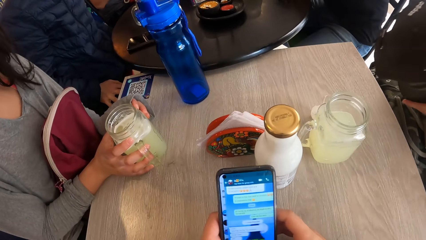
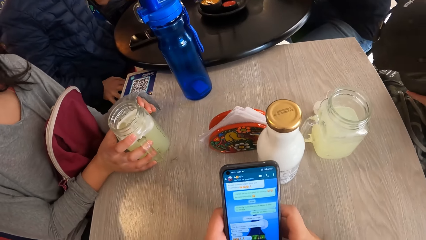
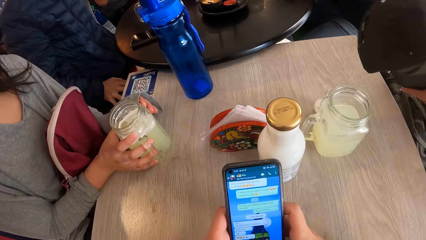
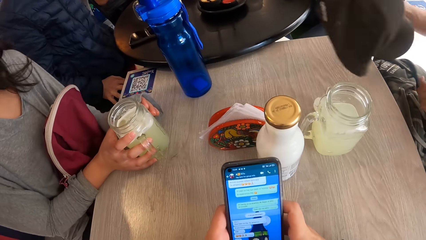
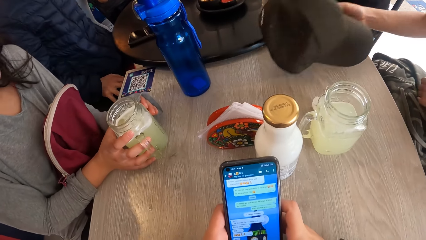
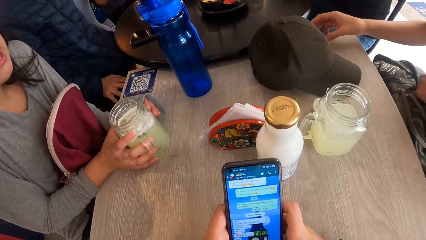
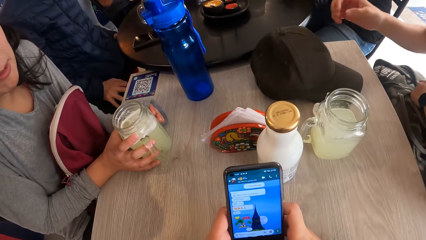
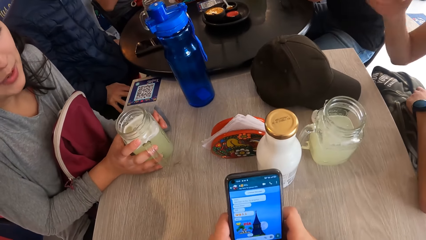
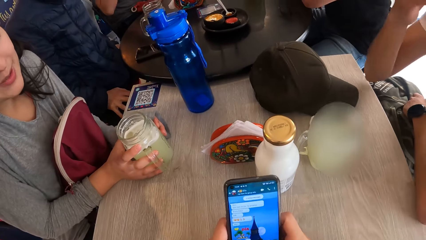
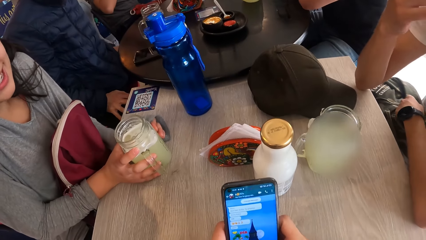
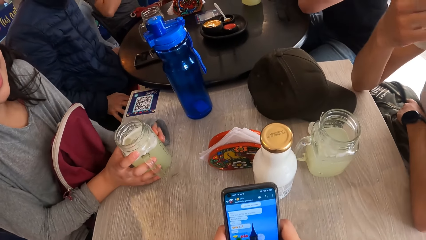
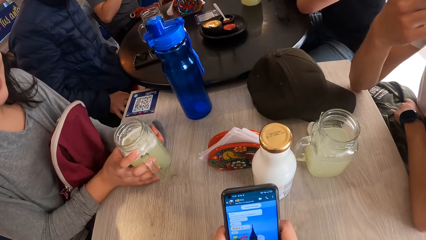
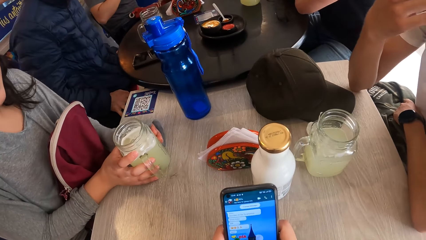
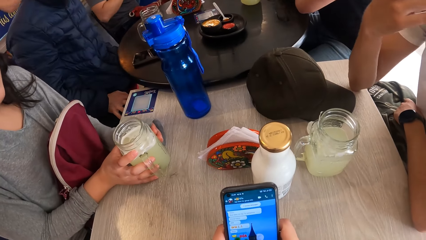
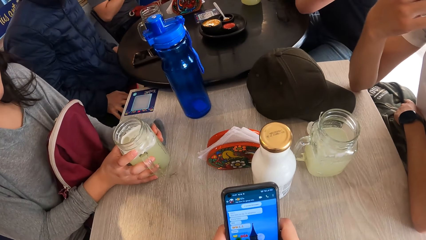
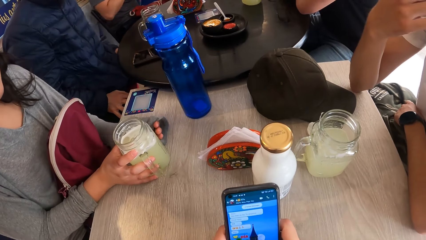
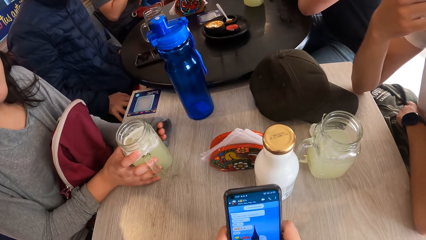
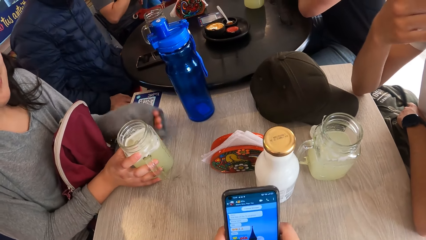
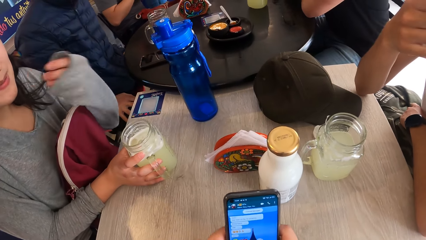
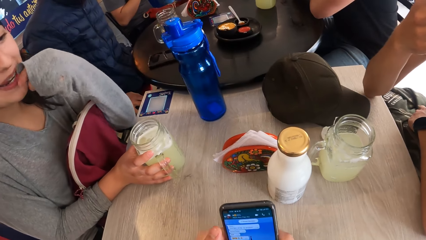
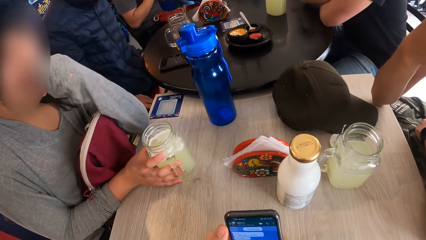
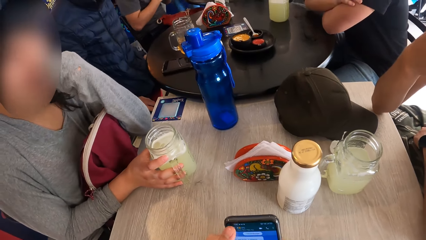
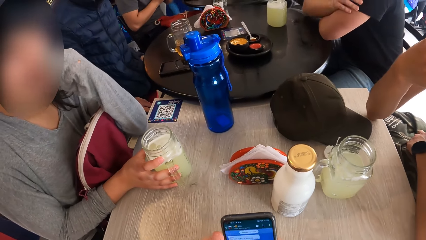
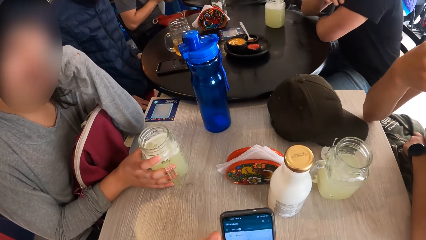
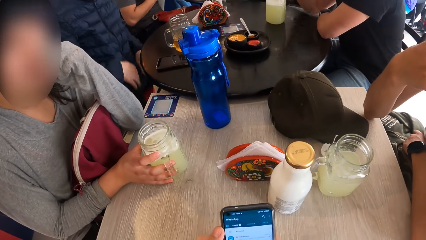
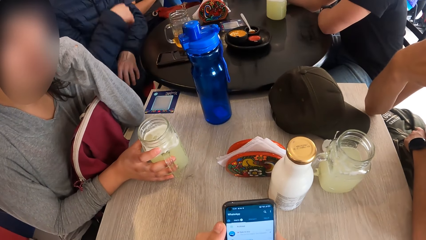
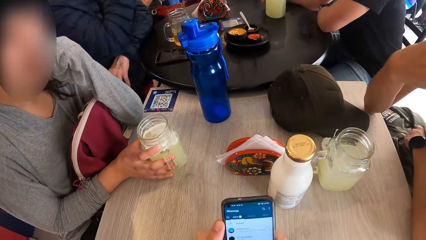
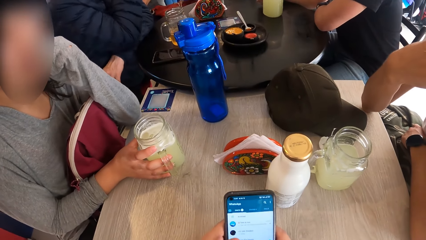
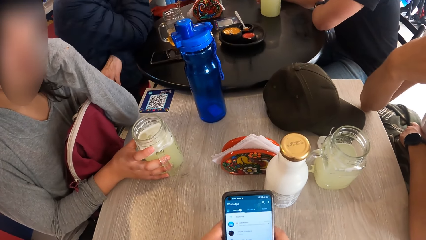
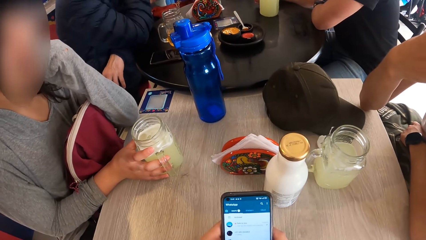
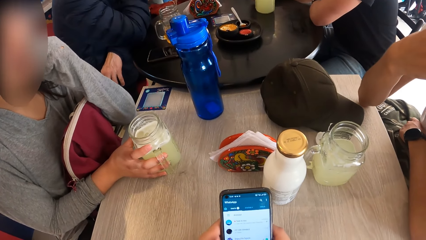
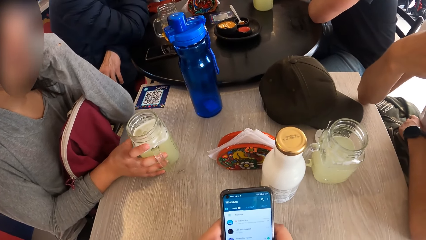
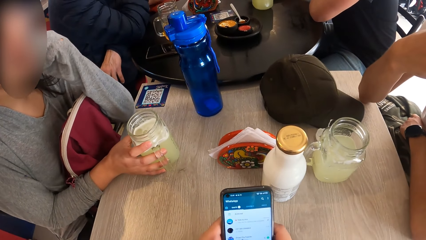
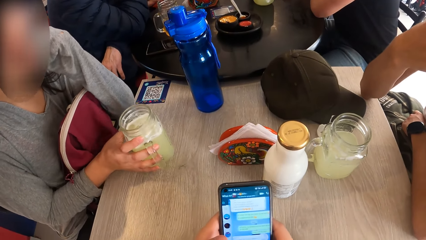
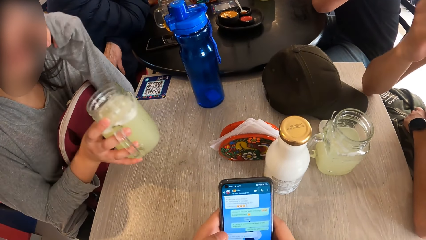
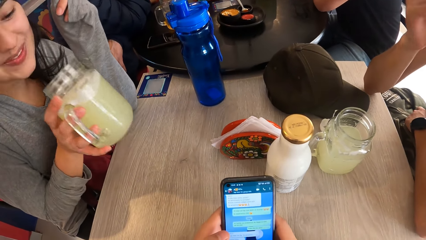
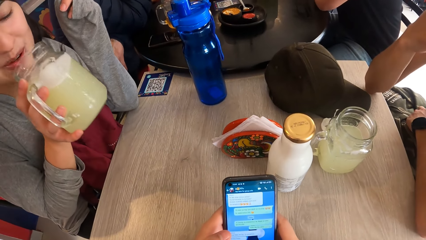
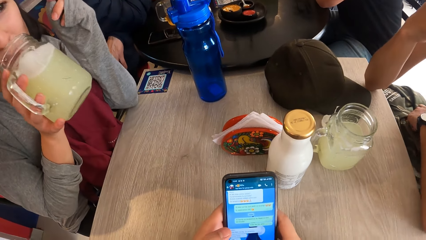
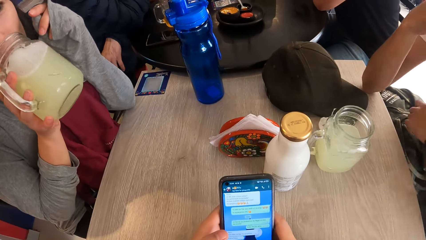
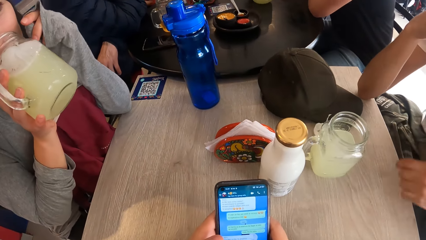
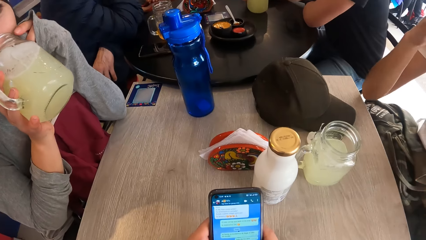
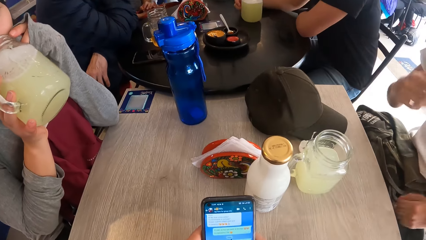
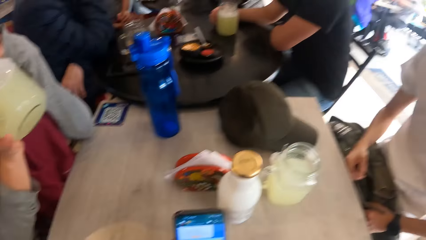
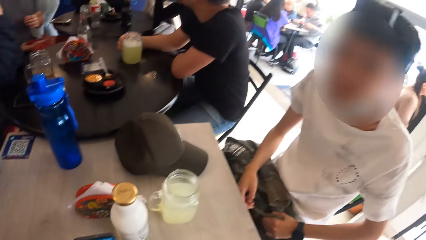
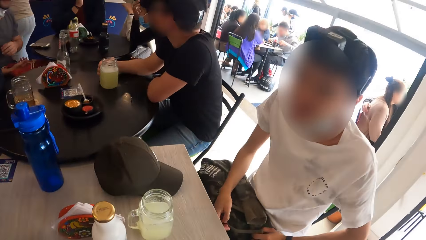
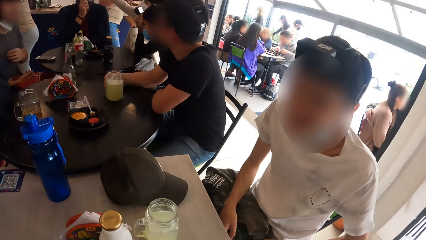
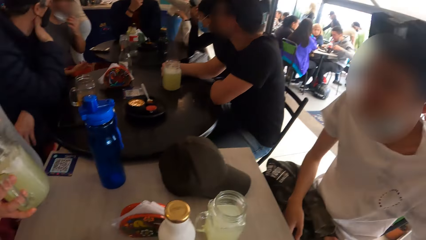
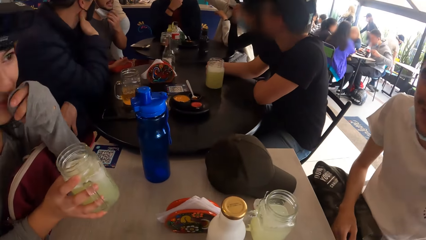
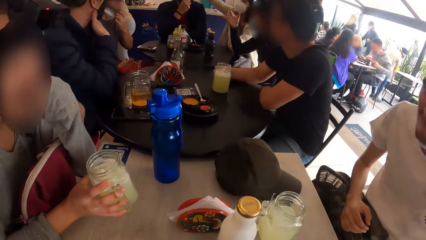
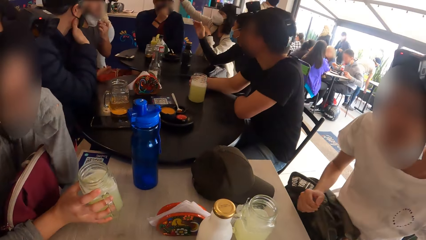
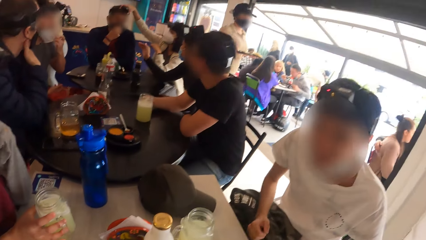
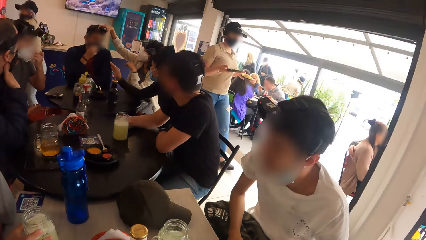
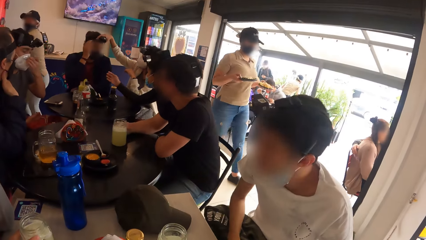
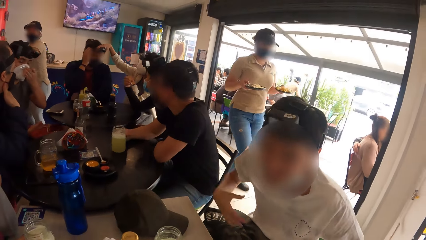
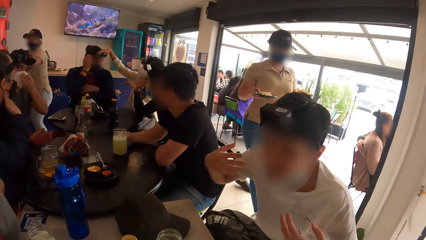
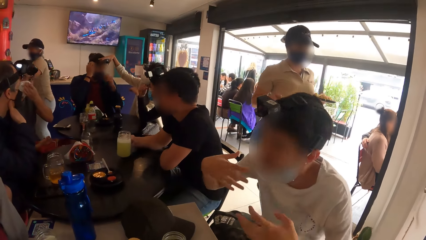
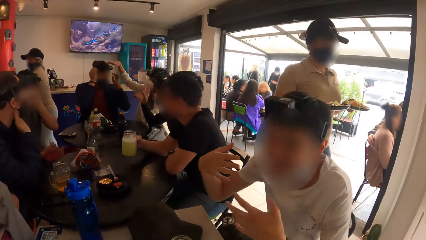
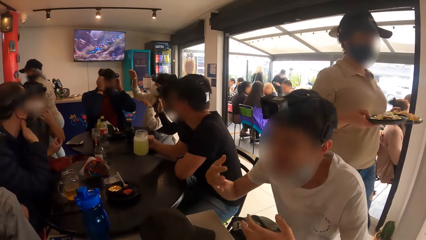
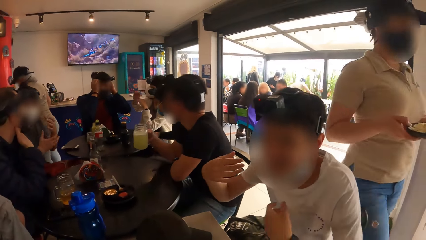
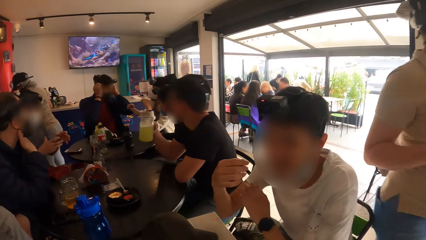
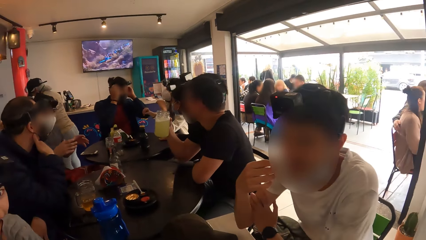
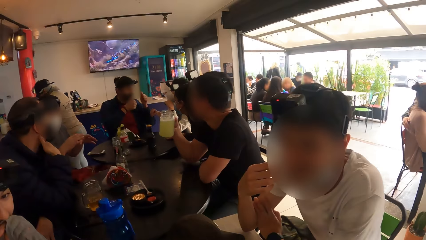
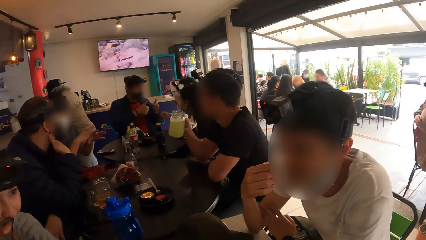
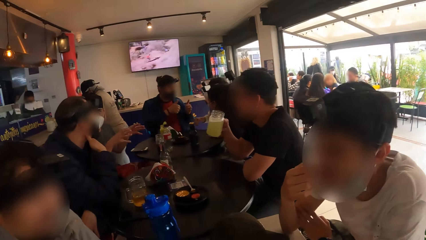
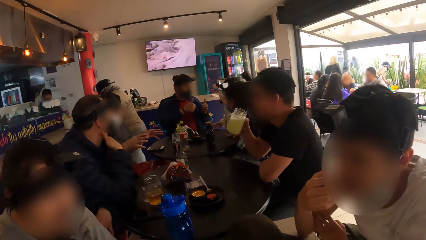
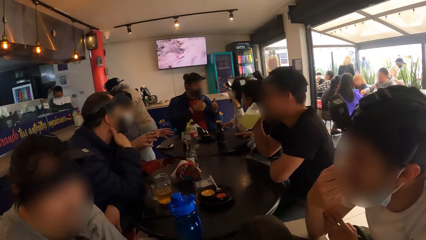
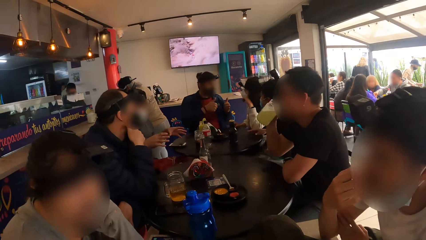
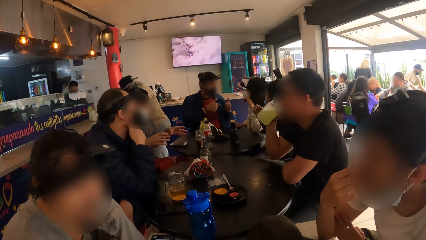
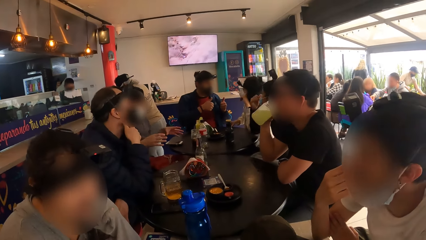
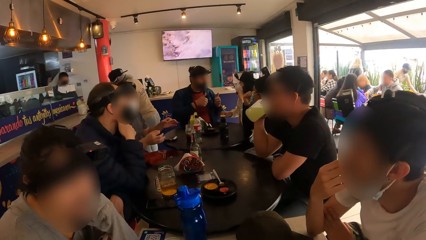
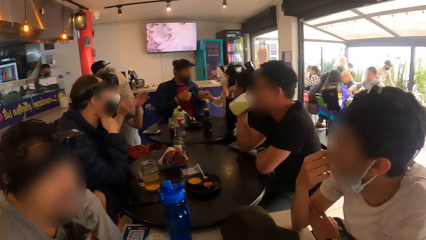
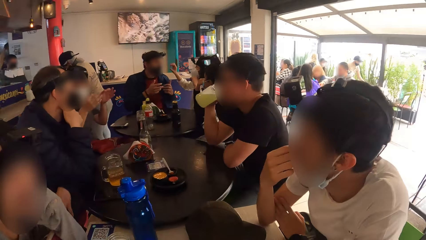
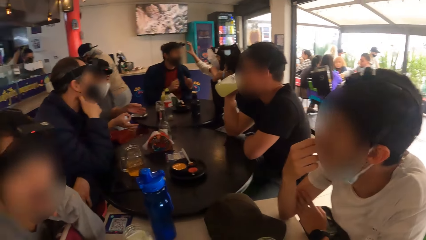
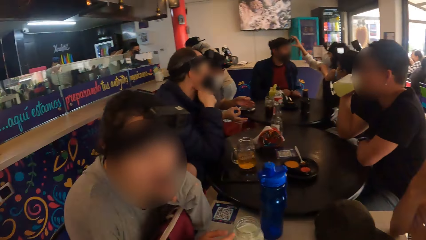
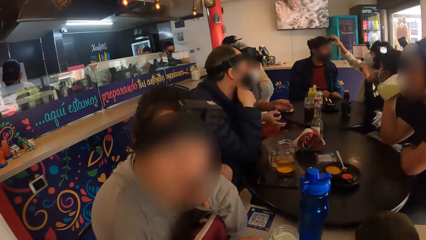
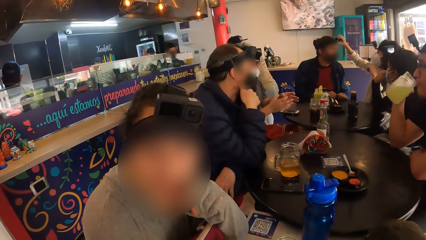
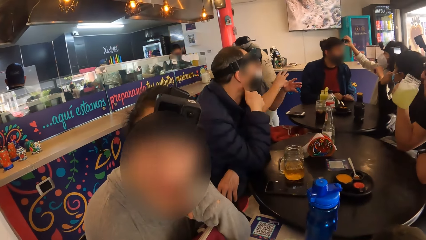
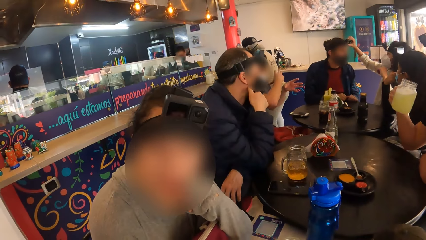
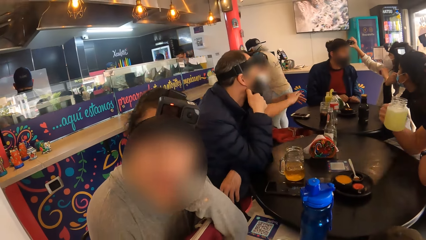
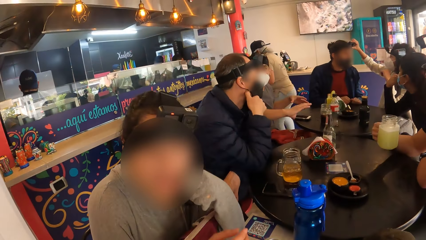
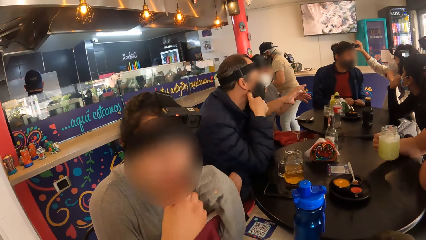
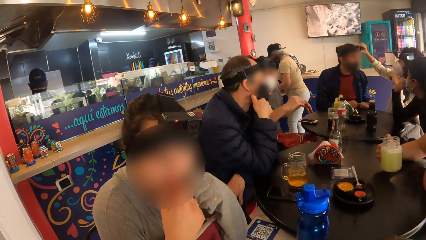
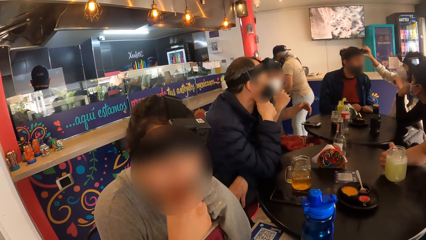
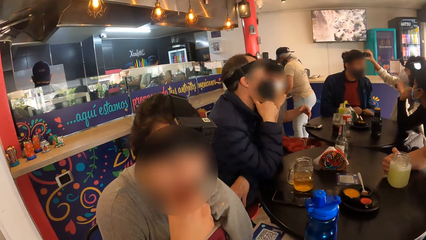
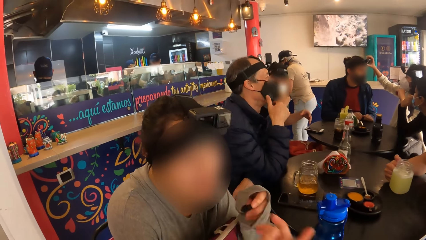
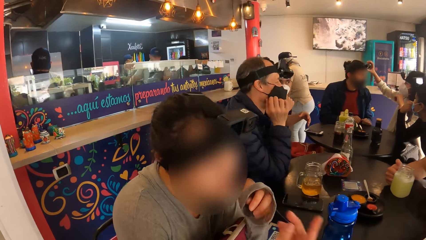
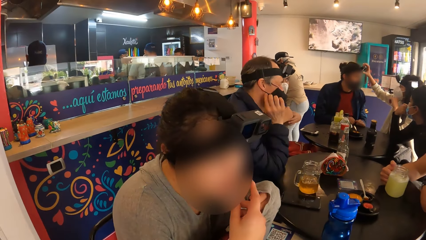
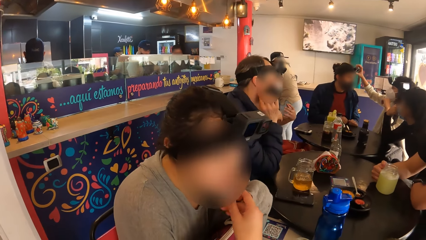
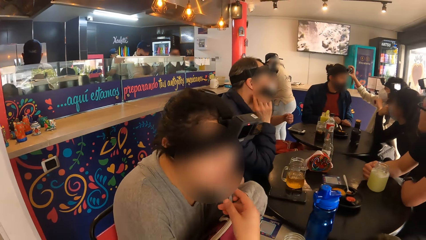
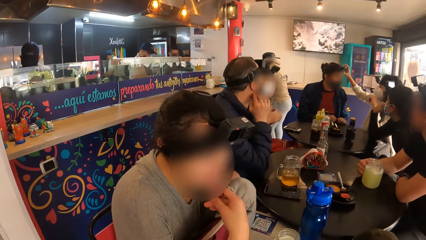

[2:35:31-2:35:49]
A woman drops the jar of beer on the table with her right hand. A man drops the cap on the table with his right hand. The camera wearer touches the phone. The woman picks the jar of beer on the table with her right hand and drinks from the jar of beer with her right hand. The man interacts with the woman. The woman drops the jar of beer on the table with her right hand. Another woman adjusts the head camera on another man's head with her right hand. A third man picks the jar of juice from the table with his right hand. The camera wearer looks around. The third man drinks from the jar of juice with his right hand. The third man drops the jar of juice on the table with his right hand.
